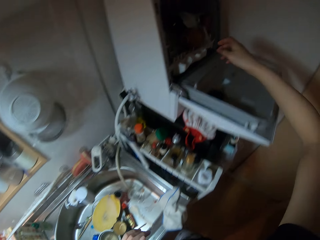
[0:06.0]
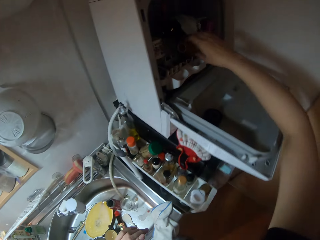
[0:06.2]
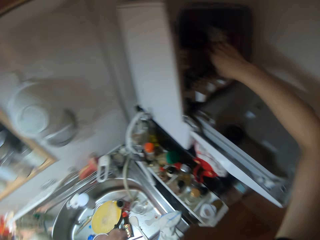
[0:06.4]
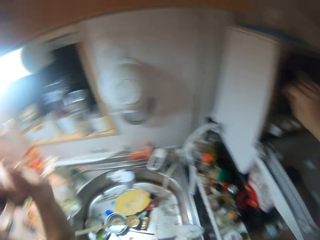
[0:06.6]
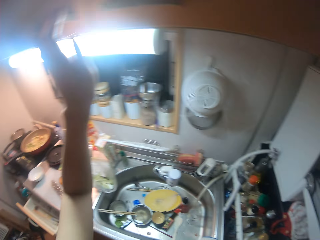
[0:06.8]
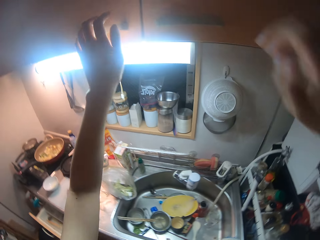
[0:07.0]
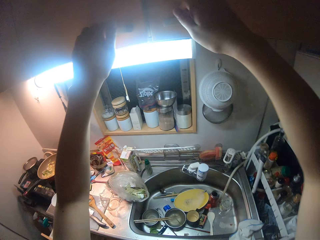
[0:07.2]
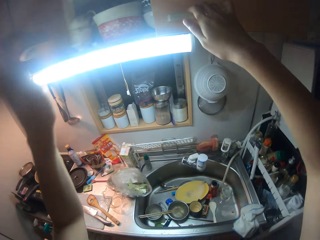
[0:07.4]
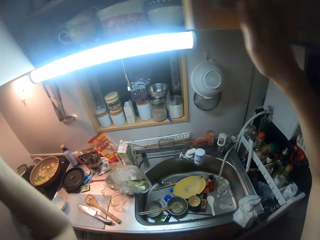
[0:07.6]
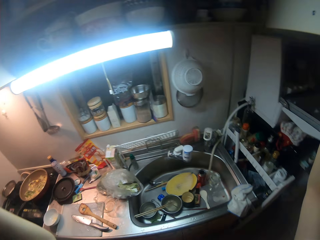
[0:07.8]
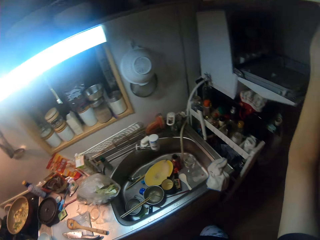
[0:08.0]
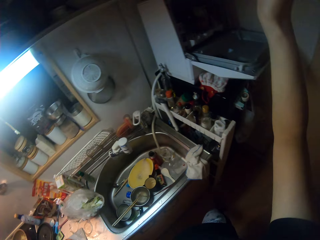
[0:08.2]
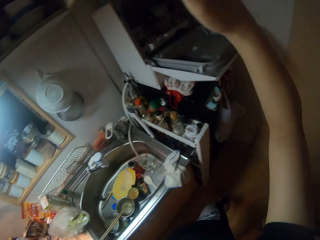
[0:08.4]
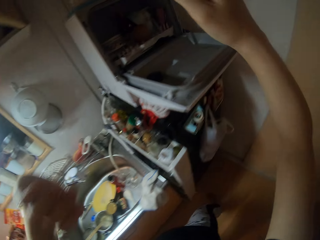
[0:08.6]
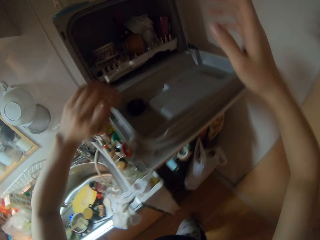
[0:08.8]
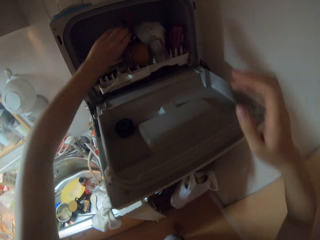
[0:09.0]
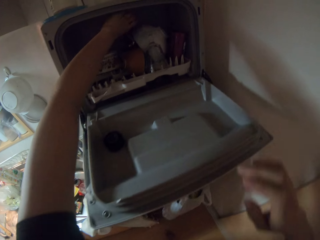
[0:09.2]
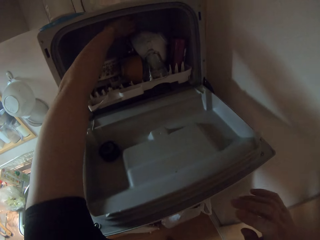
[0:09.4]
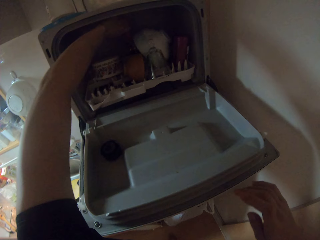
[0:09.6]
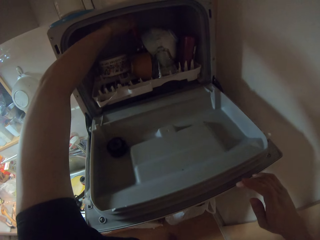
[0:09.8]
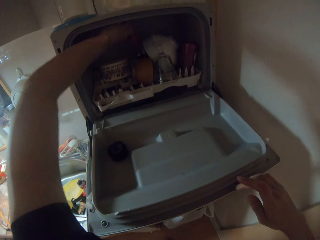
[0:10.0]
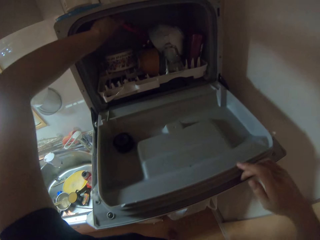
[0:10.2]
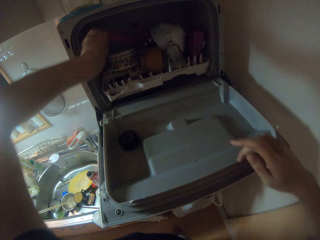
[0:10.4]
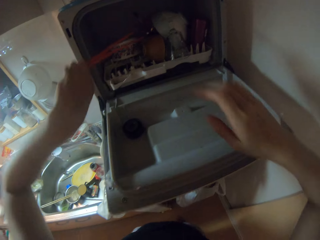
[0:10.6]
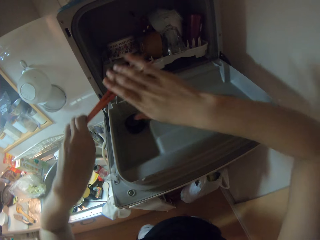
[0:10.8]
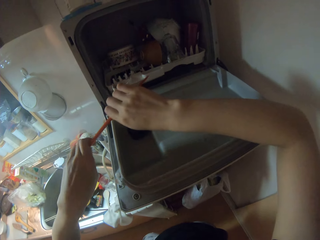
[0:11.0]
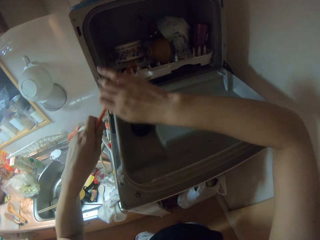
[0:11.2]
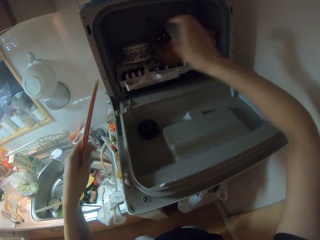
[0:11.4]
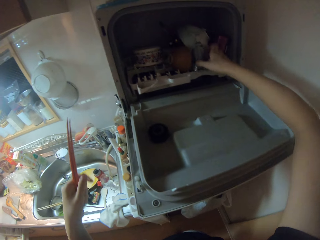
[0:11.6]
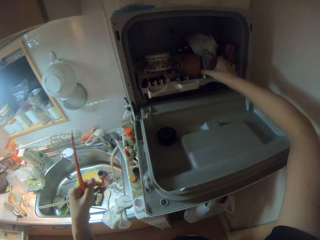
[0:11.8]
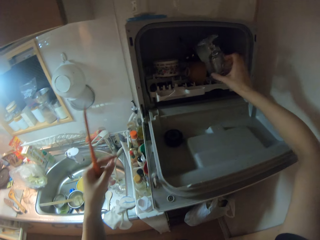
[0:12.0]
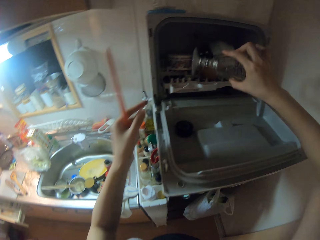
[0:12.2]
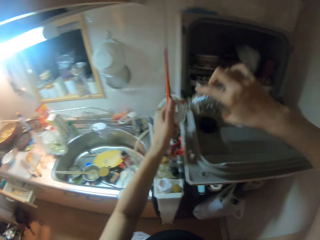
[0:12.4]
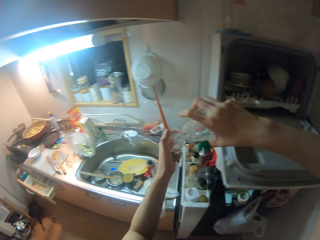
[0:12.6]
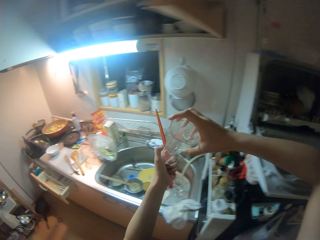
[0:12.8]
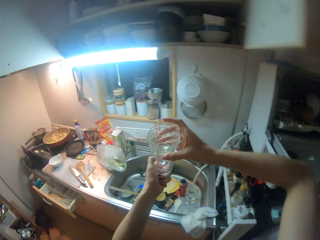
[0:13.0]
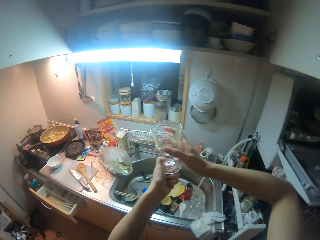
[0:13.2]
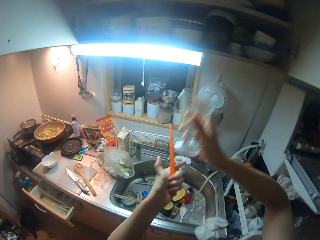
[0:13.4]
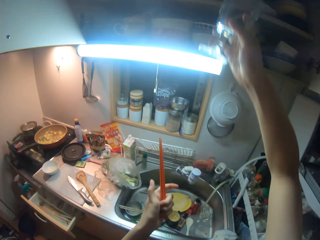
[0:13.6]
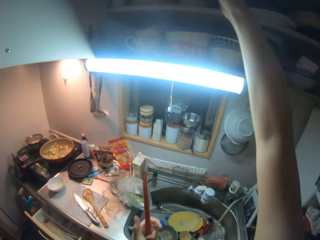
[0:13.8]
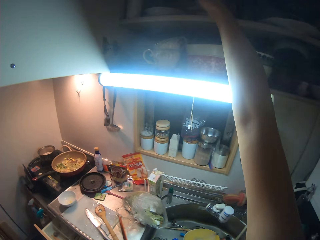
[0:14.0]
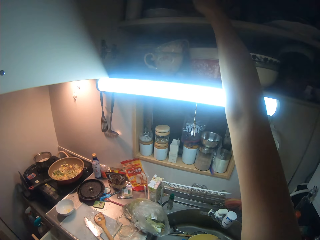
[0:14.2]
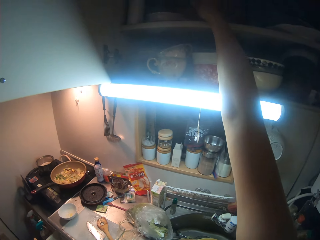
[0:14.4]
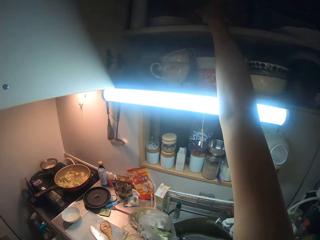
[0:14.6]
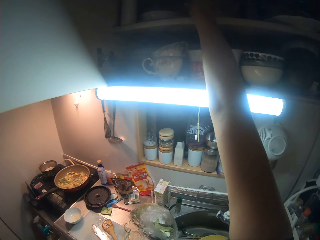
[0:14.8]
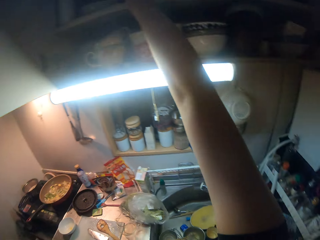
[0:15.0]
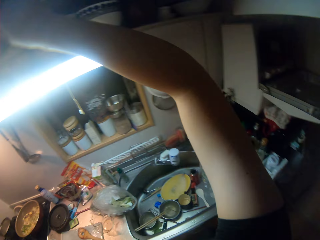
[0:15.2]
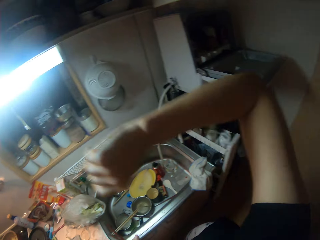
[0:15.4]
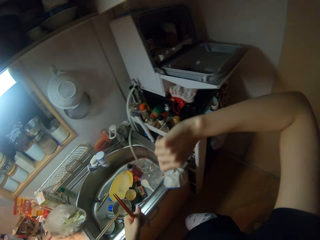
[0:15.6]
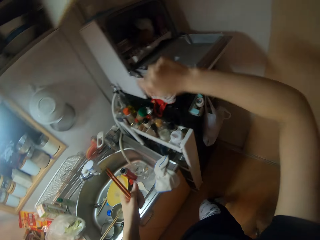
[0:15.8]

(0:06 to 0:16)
The camera wearer opens the upper kitchen drawer. They remove the chopsticks from a dishwasher. They remove the cup from the dishwasher. They drop the cup in the upper drawer.

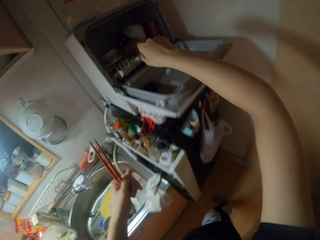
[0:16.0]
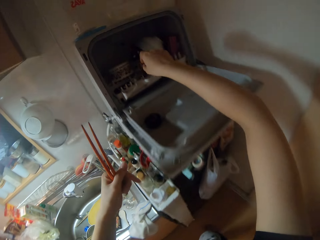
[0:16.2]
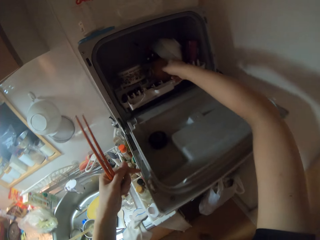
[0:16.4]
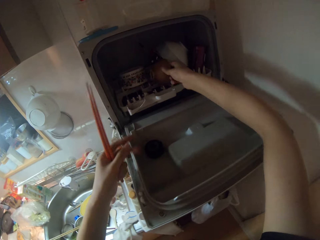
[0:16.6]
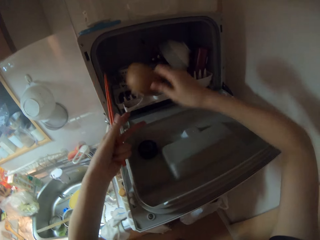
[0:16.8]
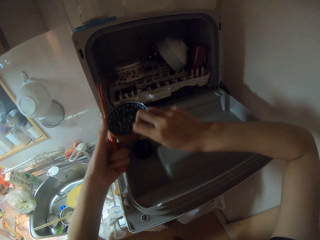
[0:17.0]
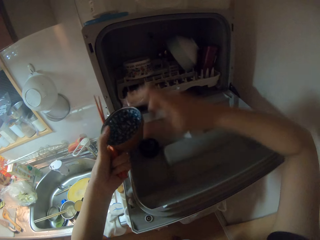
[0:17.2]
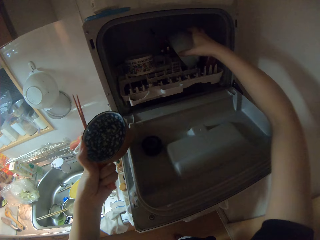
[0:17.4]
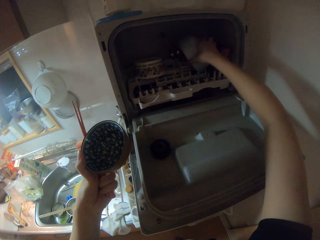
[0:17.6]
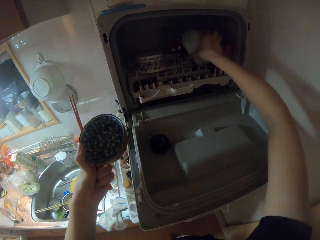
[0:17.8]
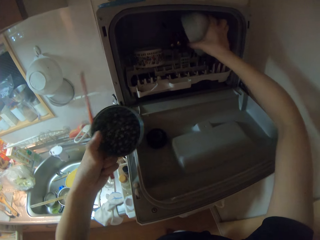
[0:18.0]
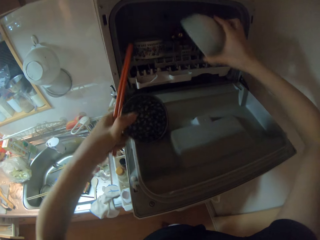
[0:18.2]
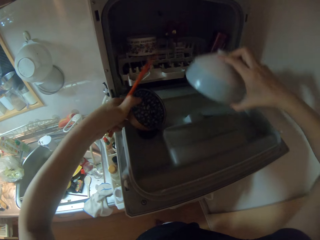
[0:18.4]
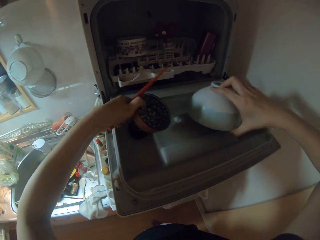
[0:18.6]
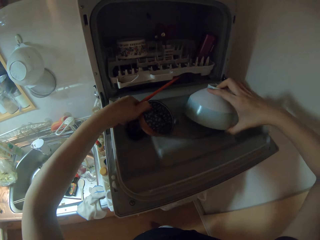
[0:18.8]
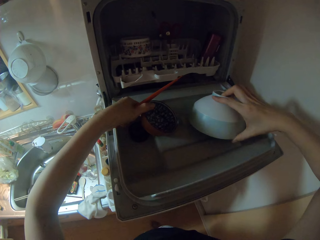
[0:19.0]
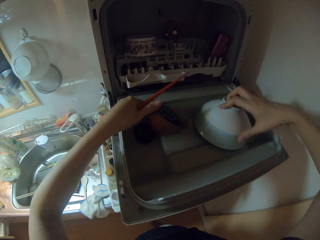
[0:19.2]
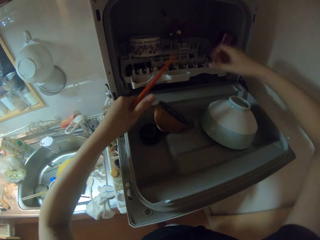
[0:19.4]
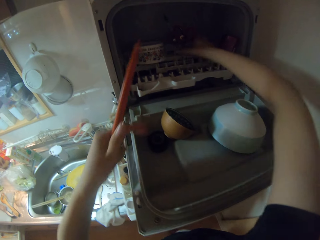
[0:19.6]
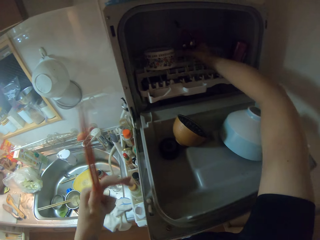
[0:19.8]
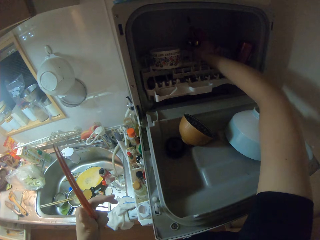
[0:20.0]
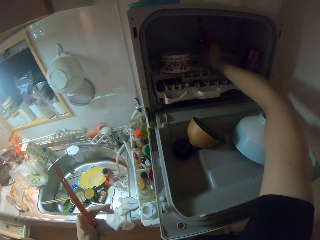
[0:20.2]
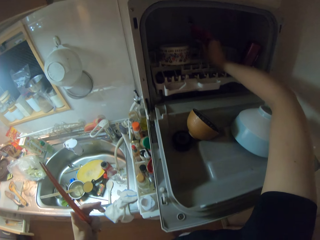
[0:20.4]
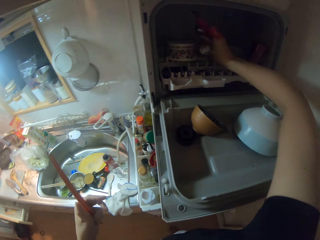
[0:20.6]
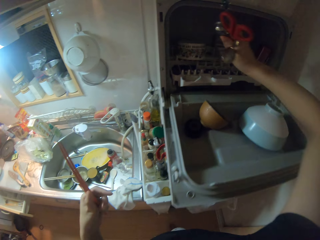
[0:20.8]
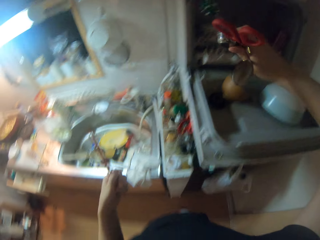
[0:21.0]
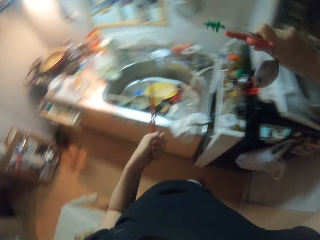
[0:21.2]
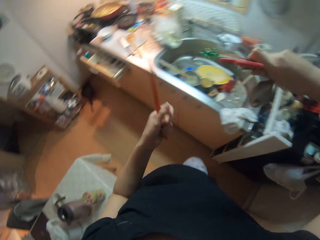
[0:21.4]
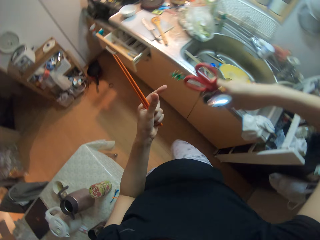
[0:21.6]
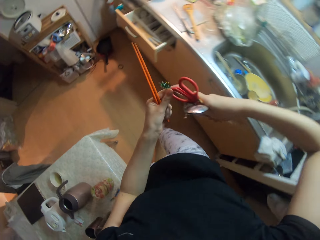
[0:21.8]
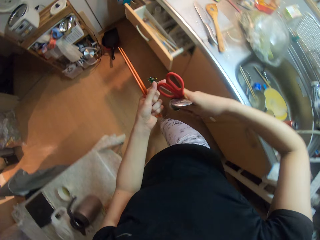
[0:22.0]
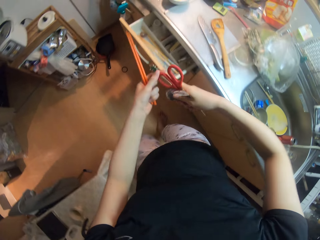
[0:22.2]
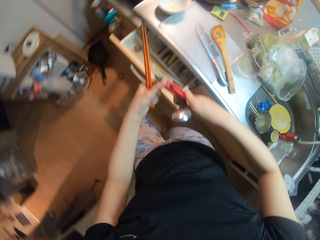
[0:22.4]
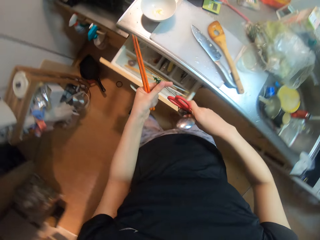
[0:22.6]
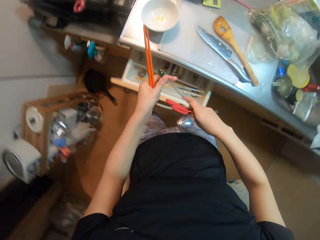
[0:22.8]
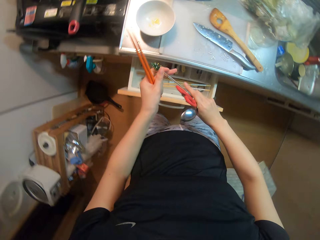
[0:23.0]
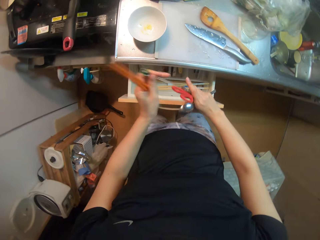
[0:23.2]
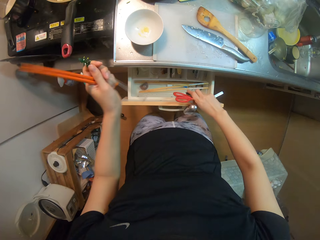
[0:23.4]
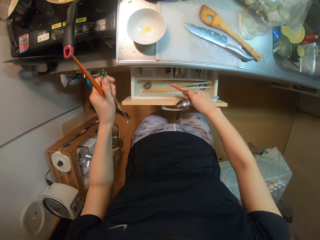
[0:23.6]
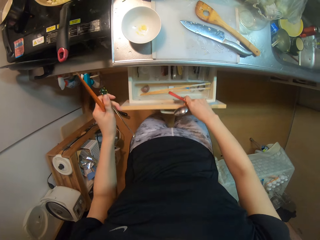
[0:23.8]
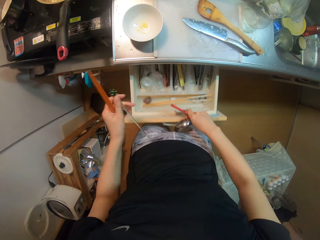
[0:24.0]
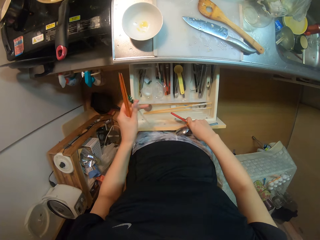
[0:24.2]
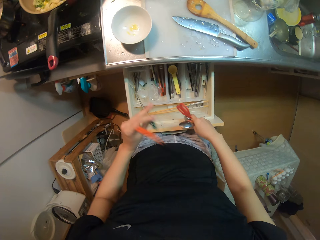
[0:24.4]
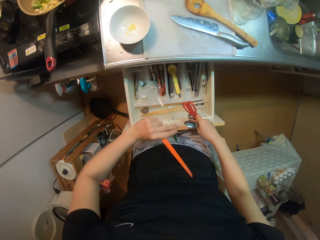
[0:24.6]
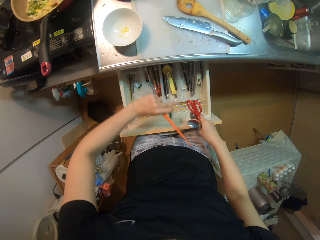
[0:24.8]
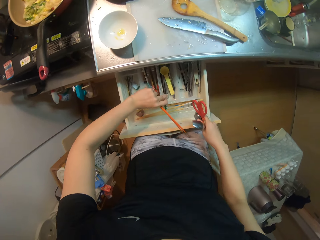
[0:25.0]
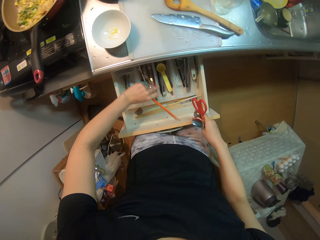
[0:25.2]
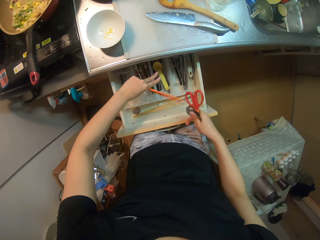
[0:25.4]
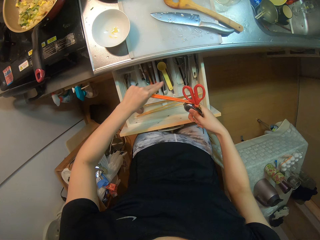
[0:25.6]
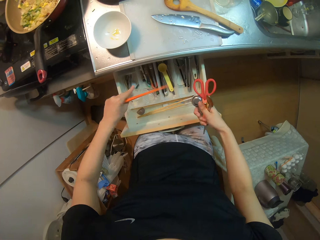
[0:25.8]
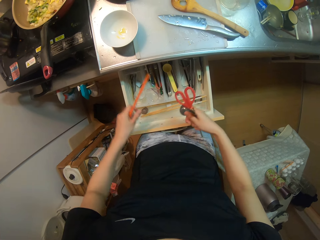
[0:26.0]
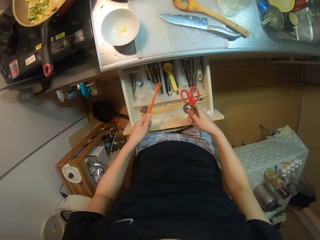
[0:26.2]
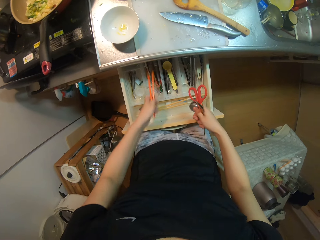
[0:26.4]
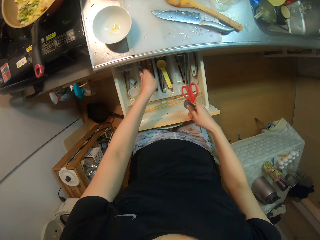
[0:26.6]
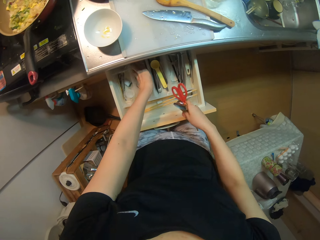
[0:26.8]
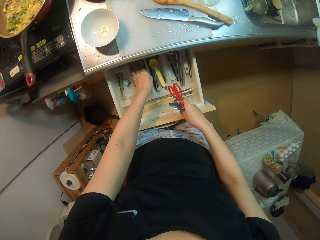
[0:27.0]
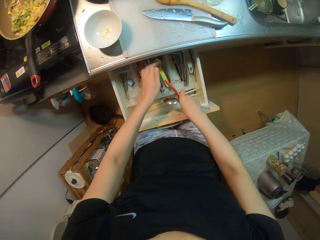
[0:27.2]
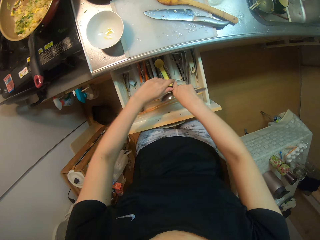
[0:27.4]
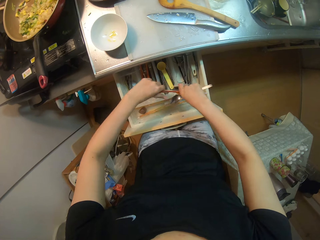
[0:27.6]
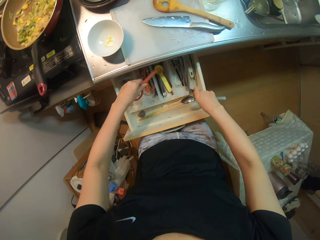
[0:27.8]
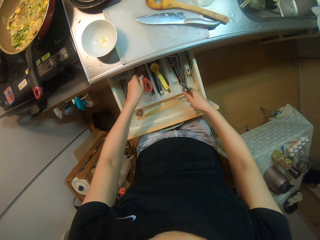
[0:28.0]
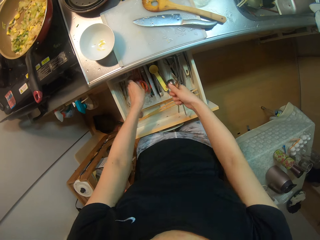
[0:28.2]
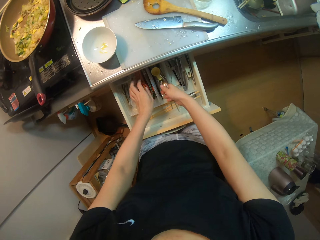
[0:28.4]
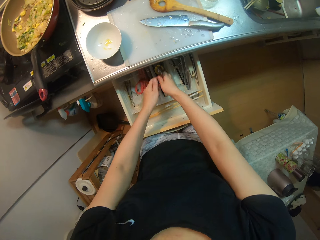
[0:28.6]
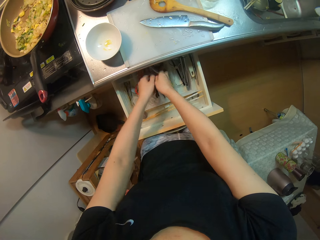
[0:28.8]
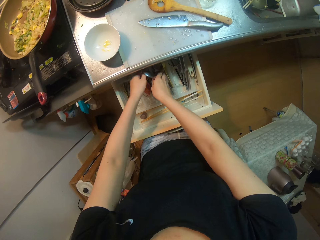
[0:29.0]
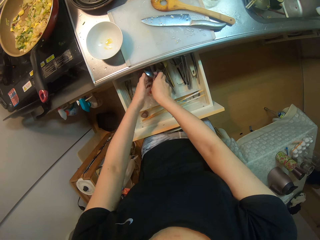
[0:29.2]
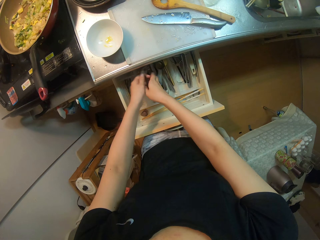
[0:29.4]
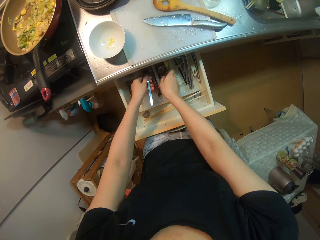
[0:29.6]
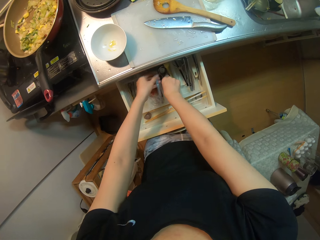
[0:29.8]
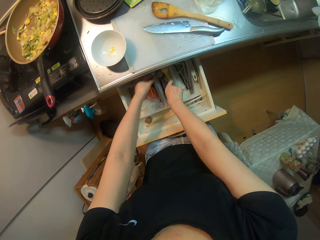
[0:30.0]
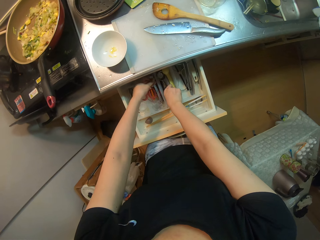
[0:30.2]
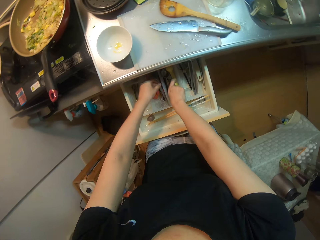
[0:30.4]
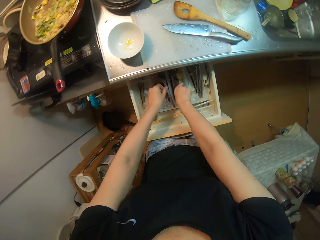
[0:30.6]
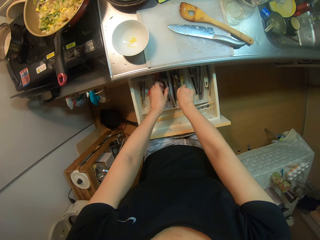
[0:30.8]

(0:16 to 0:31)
The camera wearer removes the bowls from the dishwasher. They pick the bowl and put the bowls on the washing machine. They remove the cutleries from the dishwasher. They move to the drawer and pull the drawer. They put the stick in the drawer. They drop the cutleries in the upper drawer. They put the chopsticks in the drawer. They put the scissors in the drawer. They put the spoons in the drawer.
